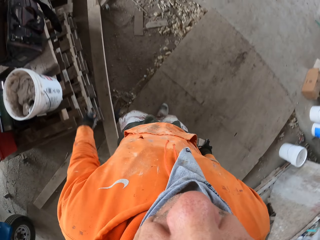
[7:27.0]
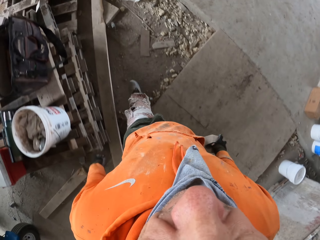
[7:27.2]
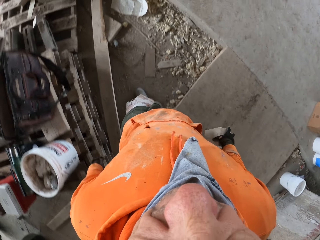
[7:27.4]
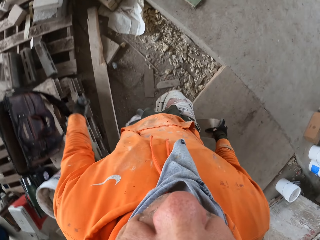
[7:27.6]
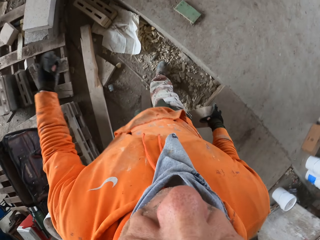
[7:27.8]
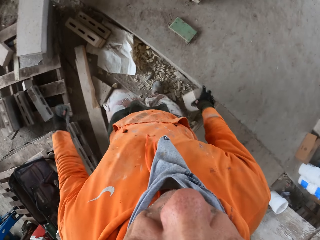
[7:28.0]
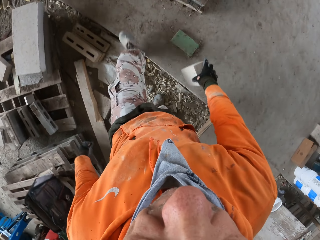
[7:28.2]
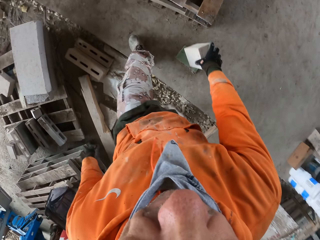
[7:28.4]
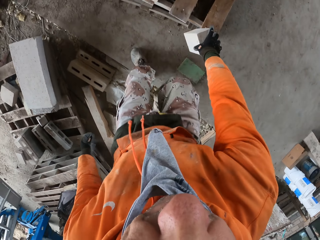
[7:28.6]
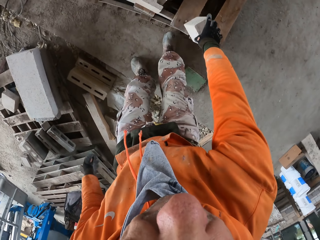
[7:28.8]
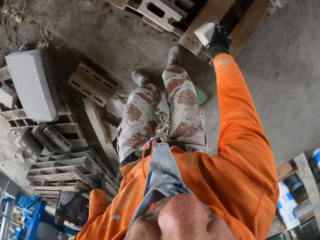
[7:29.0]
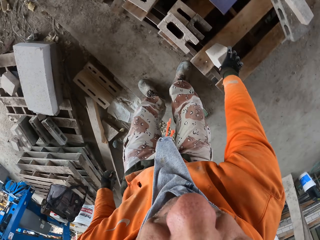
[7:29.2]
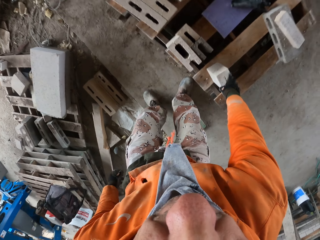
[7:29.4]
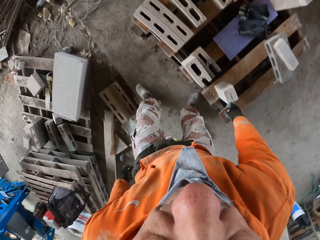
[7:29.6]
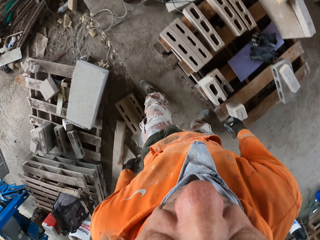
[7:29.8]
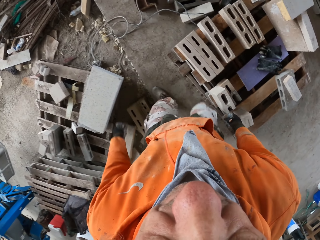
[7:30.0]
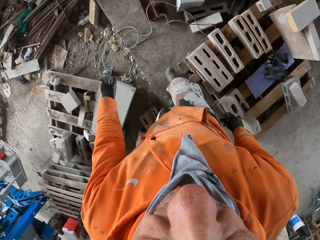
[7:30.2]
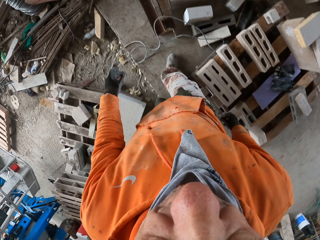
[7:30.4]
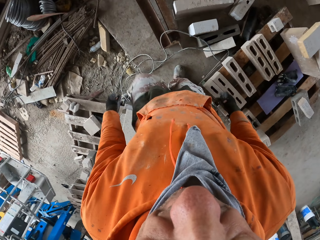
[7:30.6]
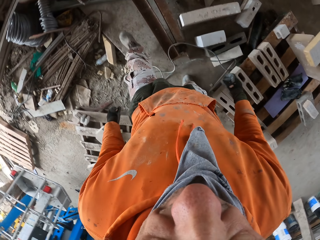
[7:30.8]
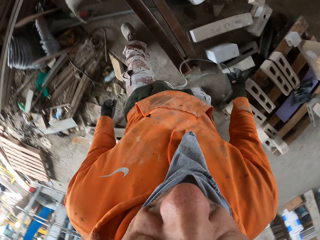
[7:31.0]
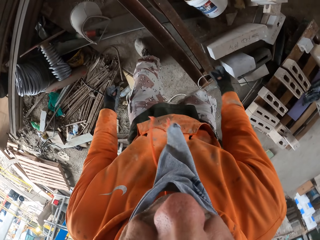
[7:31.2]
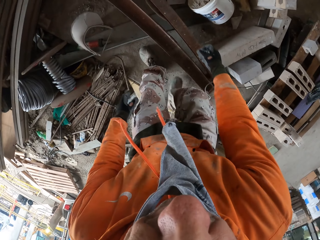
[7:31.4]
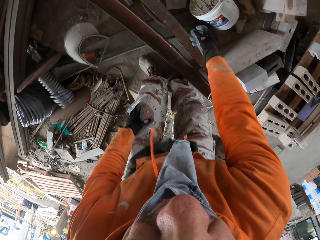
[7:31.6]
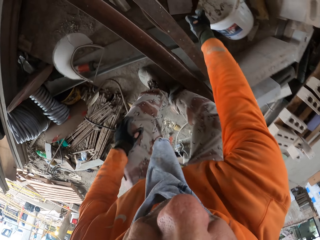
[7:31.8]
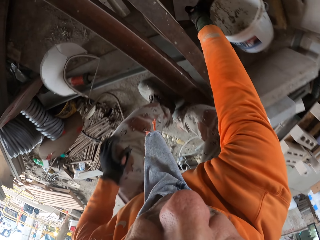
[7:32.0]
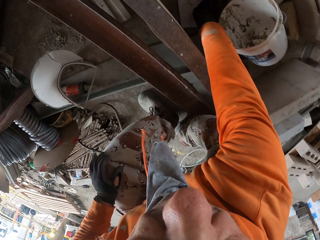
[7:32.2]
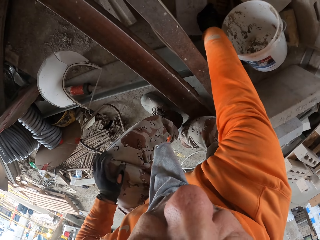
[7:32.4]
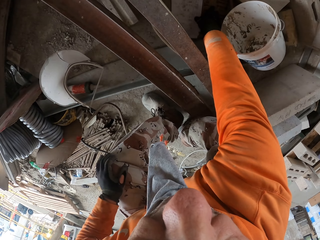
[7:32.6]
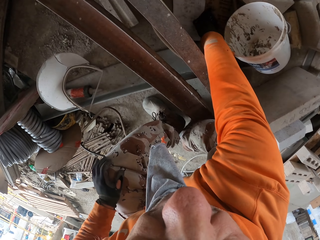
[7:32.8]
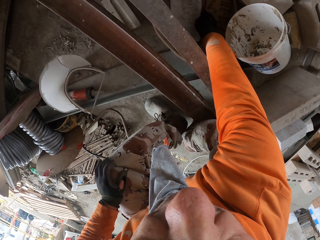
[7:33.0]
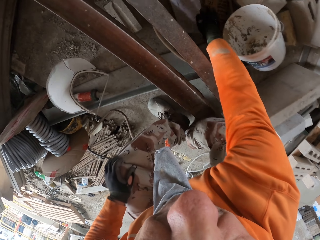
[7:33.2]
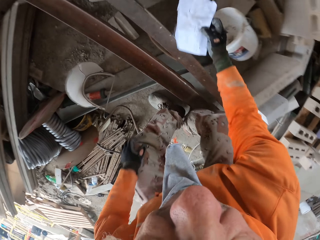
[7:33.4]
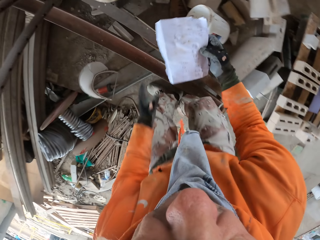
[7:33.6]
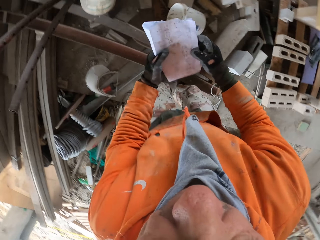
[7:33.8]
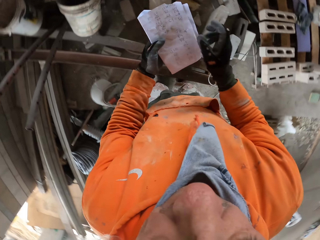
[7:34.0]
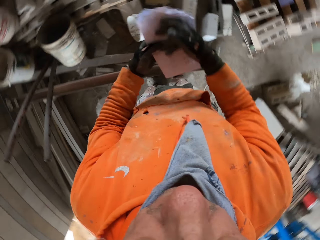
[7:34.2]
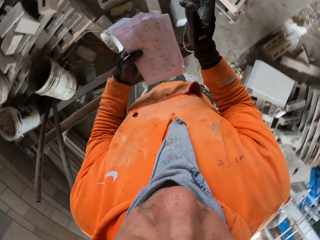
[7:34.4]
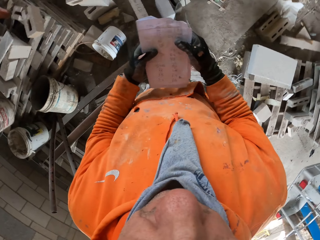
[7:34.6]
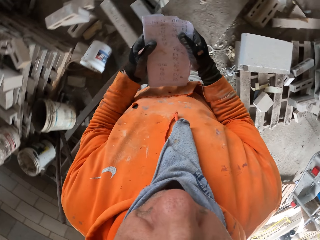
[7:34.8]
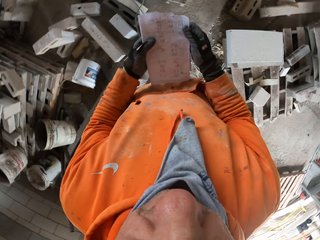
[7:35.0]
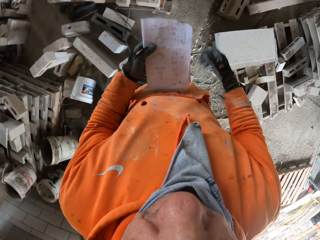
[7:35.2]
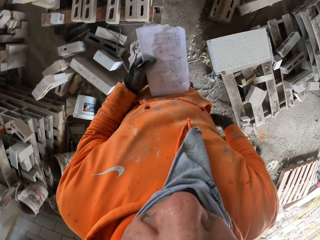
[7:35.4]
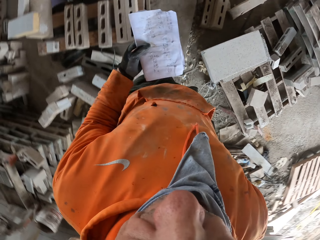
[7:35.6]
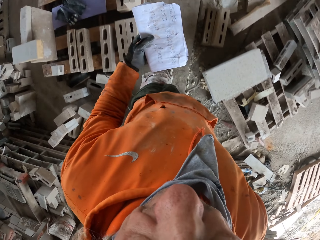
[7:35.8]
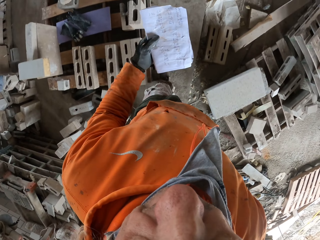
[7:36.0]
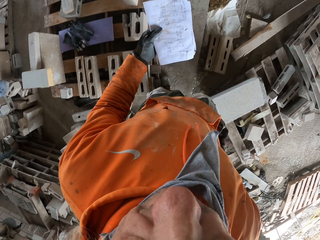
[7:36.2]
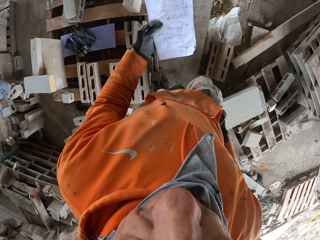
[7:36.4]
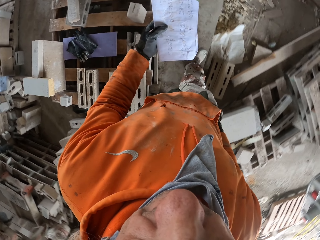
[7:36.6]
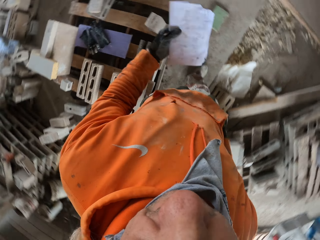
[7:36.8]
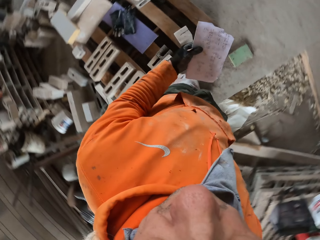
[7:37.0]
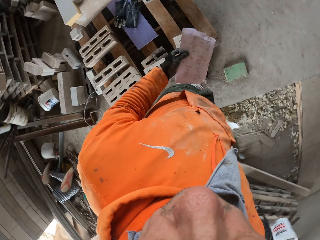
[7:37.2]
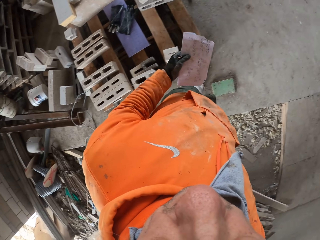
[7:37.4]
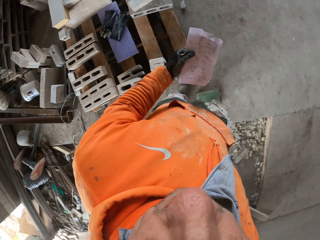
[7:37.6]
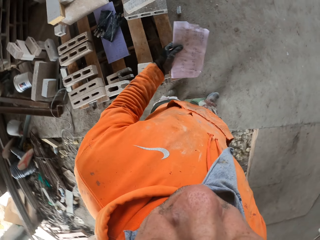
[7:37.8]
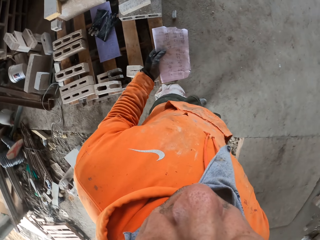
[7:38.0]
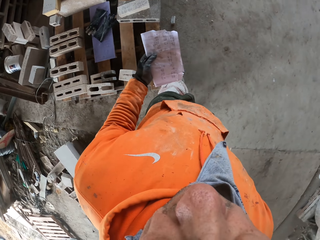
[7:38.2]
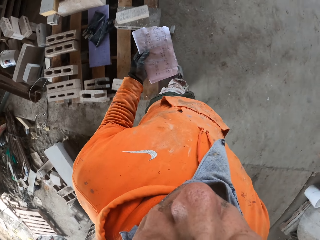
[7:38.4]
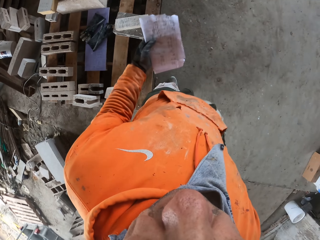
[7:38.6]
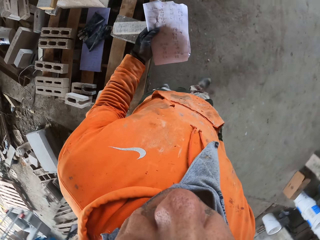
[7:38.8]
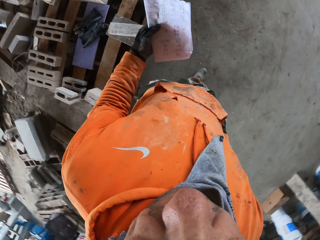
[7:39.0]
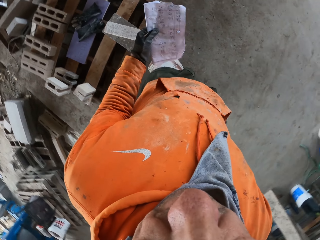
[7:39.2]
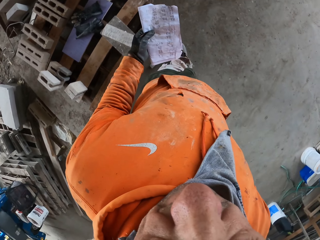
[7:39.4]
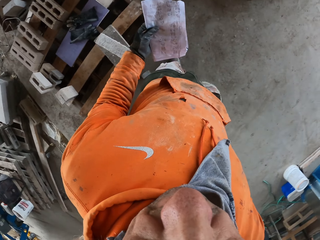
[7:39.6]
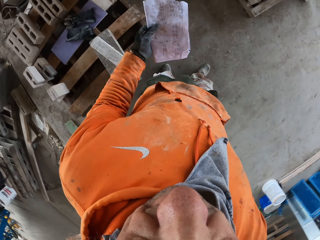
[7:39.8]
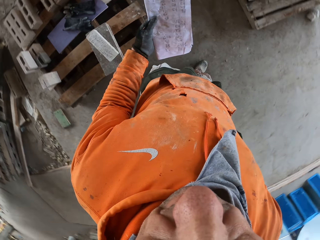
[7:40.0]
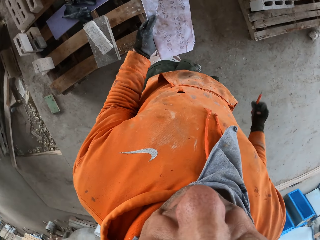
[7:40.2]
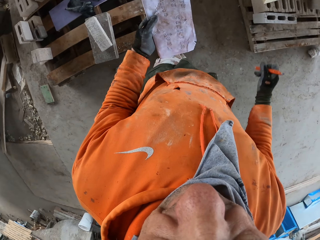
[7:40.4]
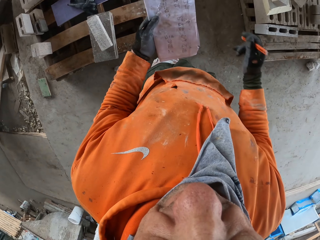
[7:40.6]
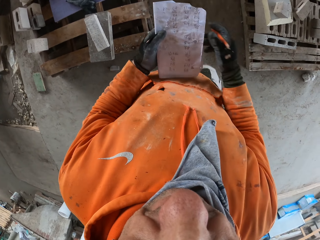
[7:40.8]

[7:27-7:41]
The camera wearer puts down a block on a rack. They walk around a garage. They pick up a piece of paper. They walk around the garage. They wipe the piece of paper. They walk around the building.

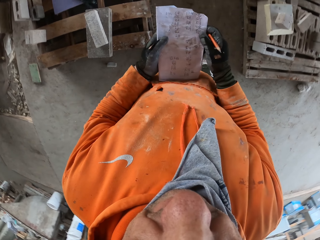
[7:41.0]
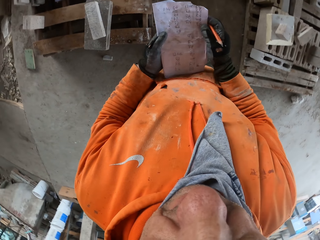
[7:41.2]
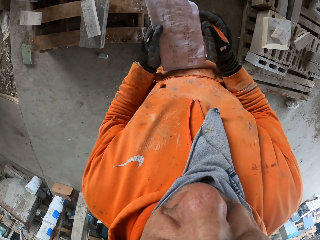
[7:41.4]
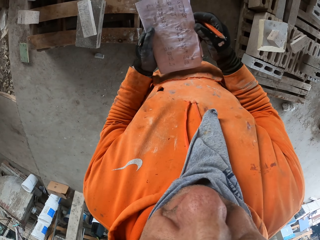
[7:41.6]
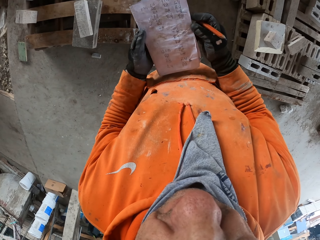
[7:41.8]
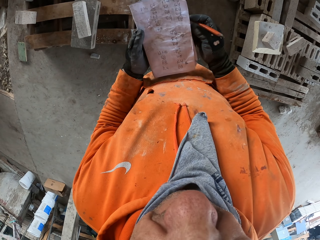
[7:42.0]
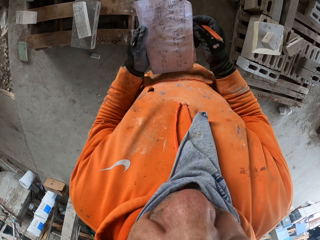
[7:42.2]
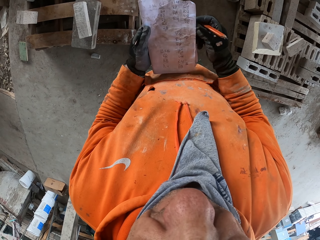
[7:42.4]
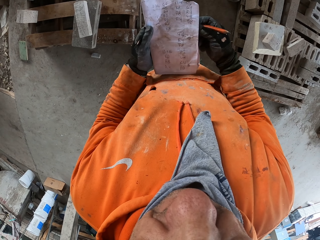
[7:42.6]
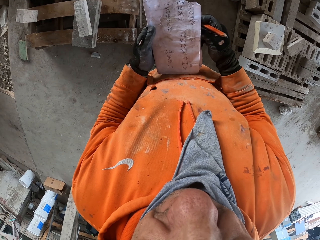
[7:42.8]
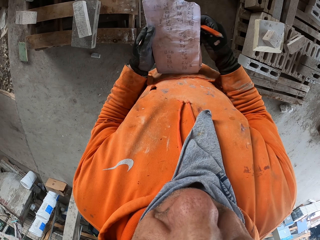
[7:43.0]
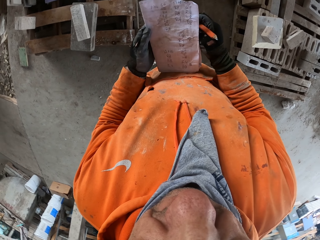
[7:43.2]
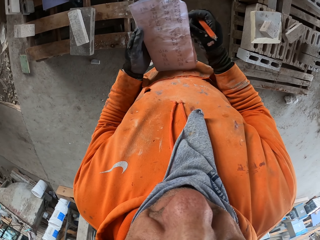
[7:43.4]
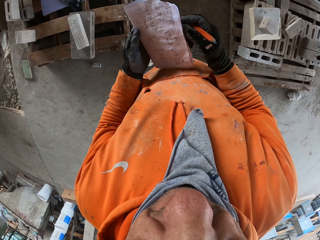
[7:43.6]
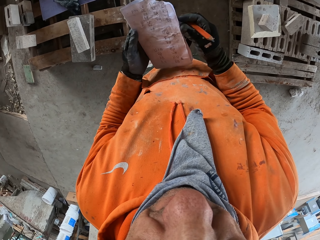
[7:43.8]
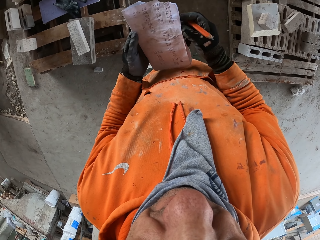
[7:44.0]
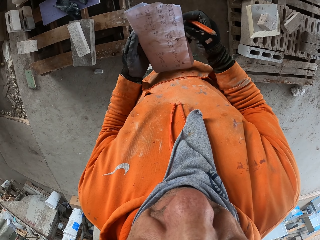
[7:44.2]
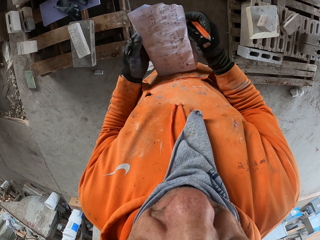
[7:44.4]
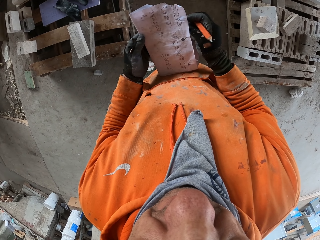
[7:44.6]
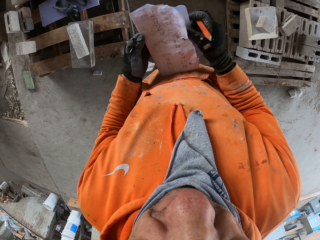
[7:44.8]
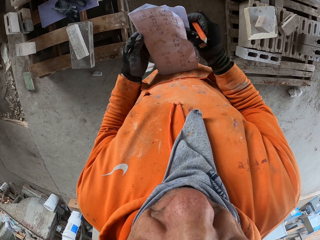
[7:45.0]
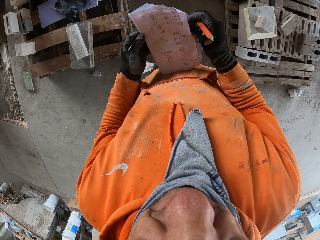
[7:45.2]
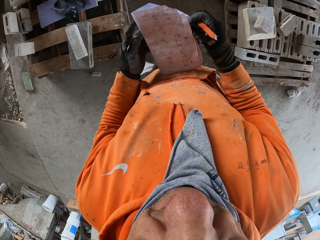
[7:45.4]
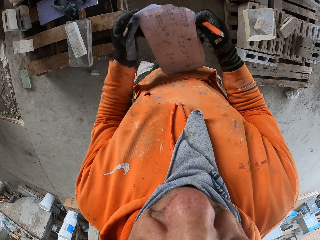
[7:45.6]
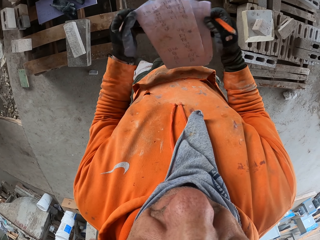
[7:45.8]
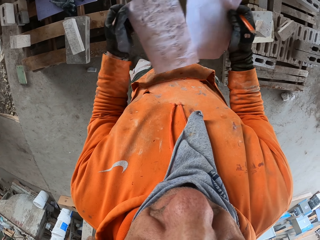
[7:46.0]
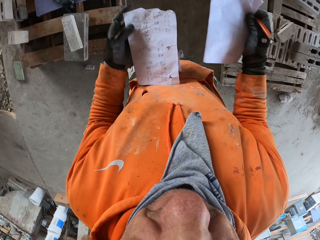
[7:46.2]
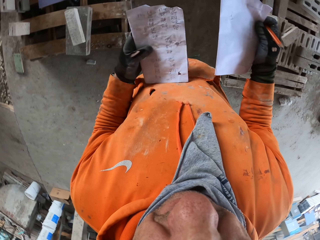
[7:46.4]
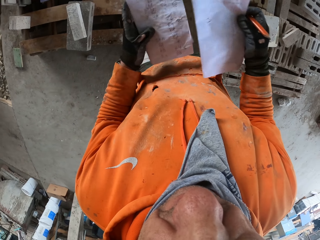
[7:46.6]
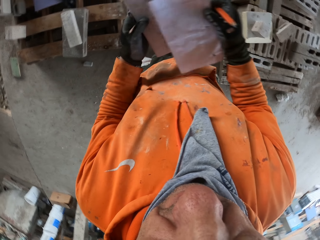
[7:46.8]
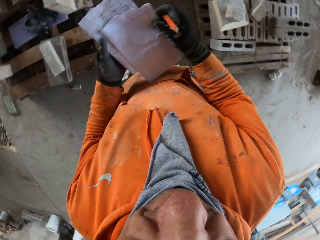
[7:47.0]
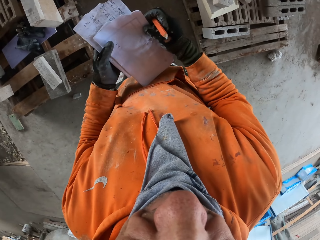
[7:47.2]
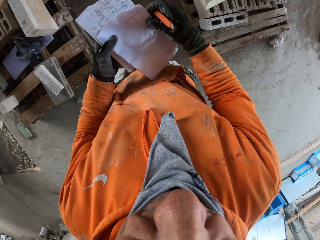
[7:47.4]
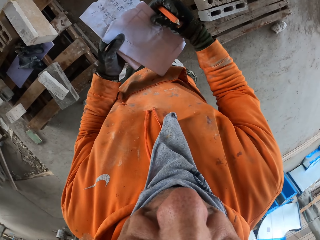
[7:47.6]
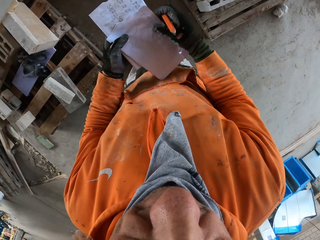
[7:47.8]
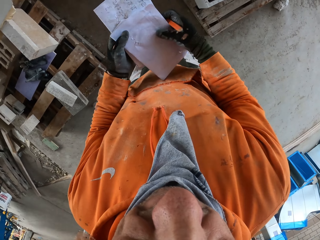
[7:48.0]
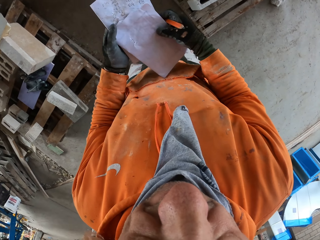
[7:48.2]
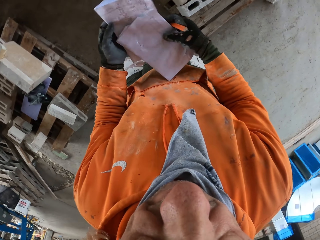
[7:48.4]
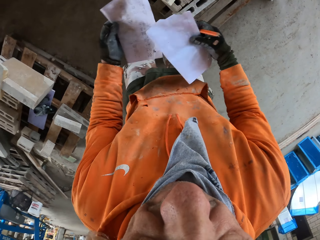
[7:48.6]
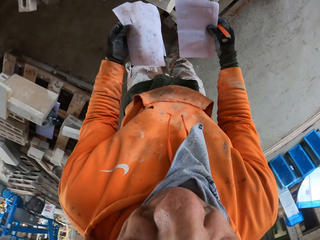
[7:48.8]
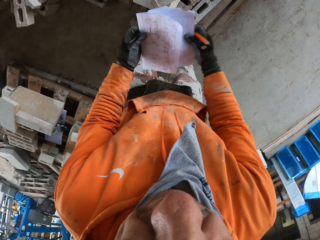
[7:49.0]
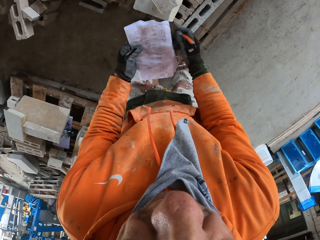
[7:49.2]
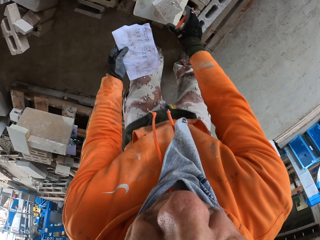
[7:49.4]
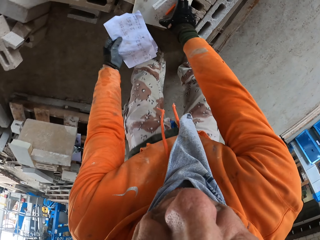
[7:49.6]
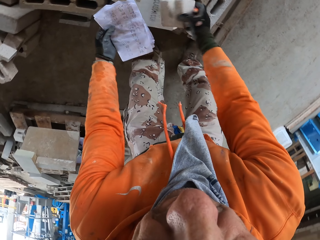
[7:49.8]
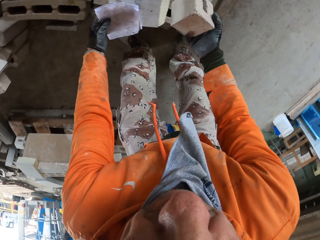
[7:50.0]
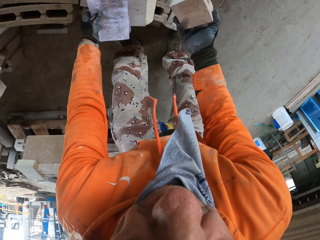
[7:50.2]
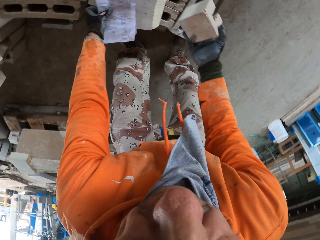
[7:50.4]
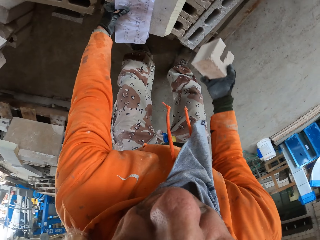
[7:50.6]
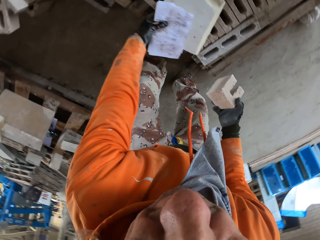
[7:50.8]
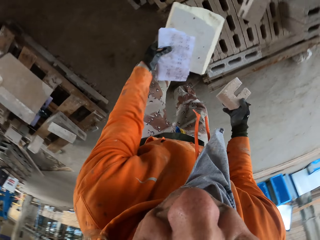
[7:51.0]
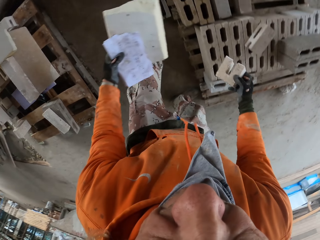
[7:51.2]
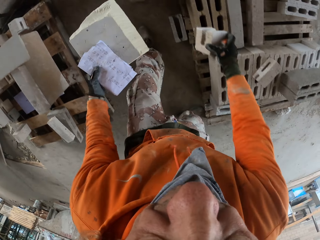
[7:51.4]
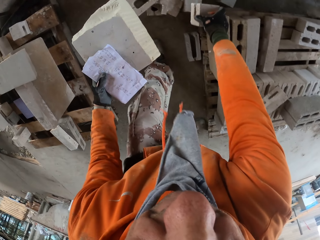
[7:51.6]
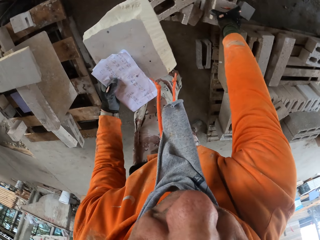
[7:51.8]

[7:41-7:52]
The camera wearer adjusts a piece of paper on his hands. He holds the papers. He looks around a garage. He adjusts the piece of paper on his hands. He picks up a block from a rack. He walks around the garage.
